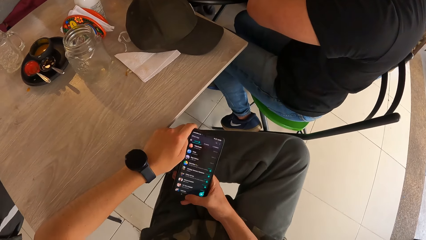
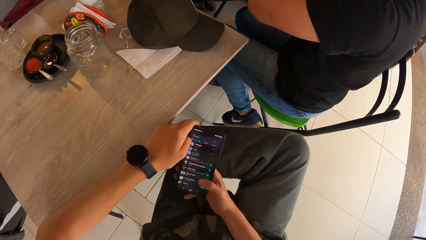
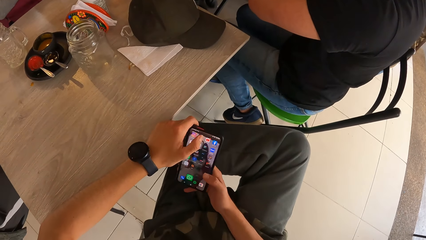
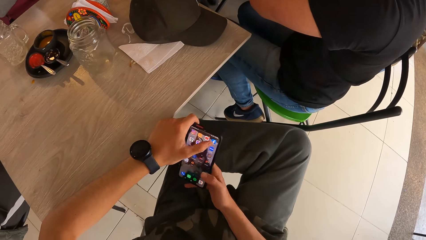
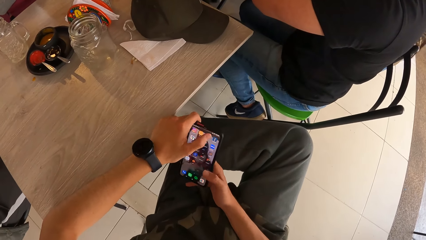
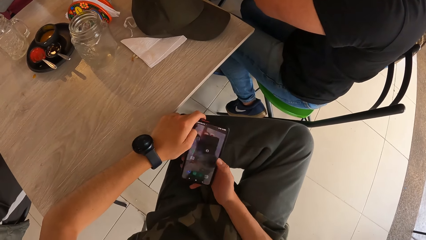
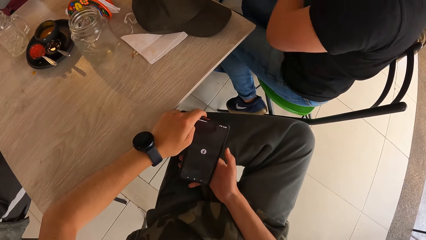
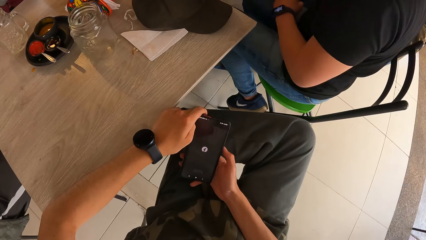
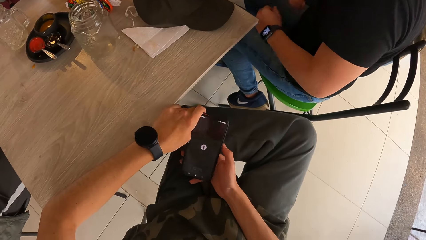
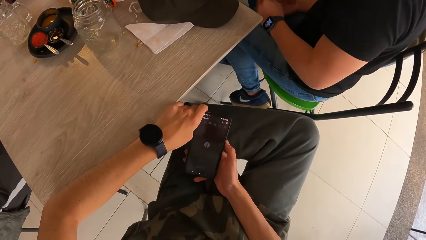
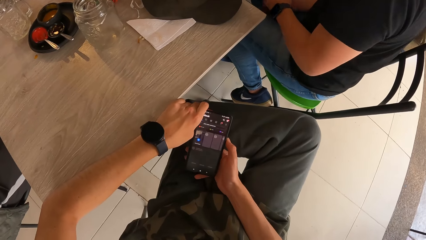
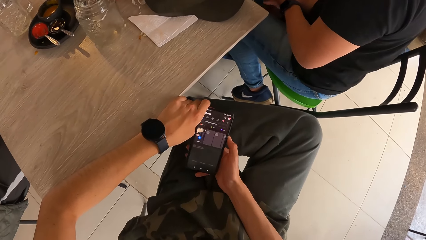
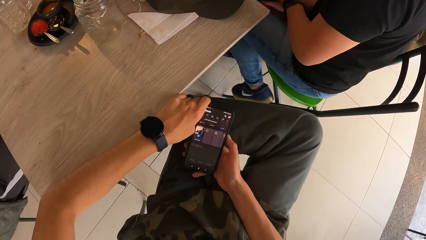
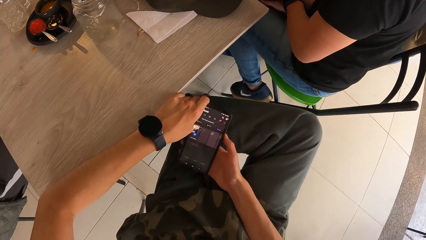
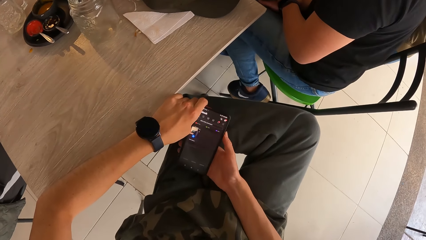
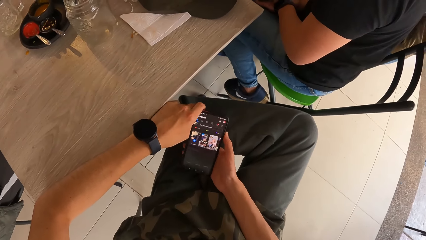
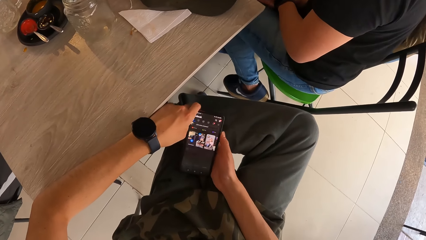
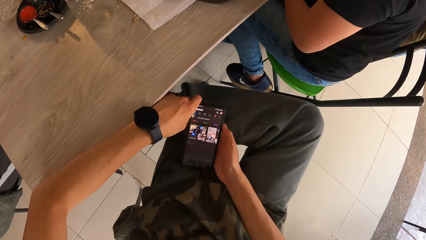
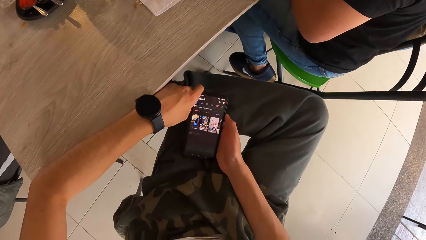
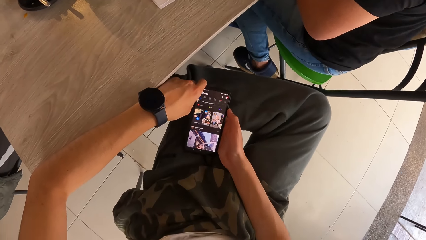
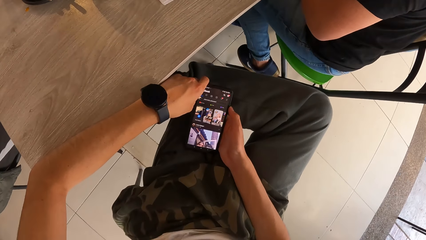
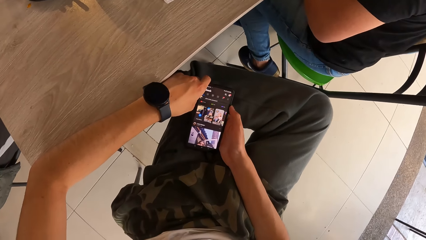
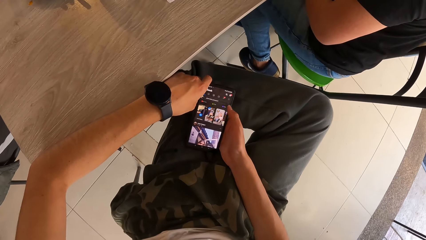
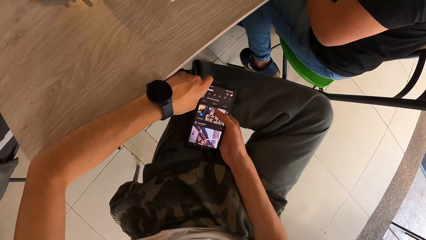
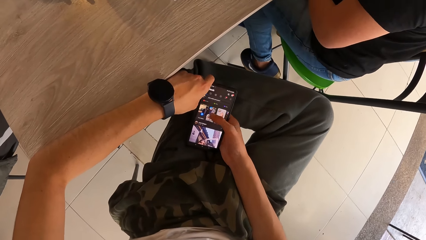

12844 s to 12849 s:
The camera wearer scrolls on the phone.

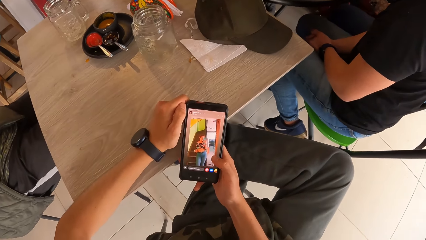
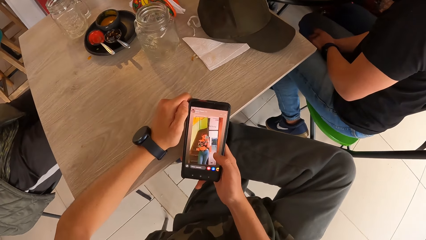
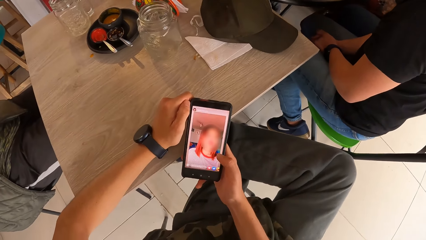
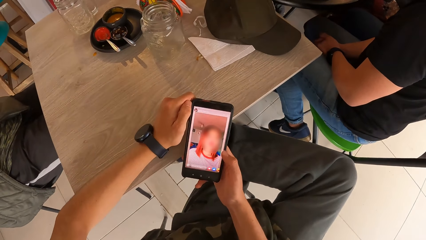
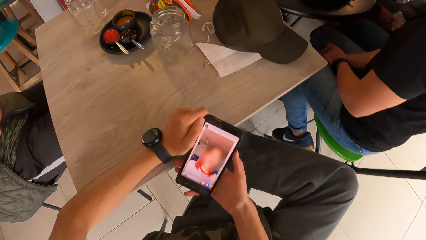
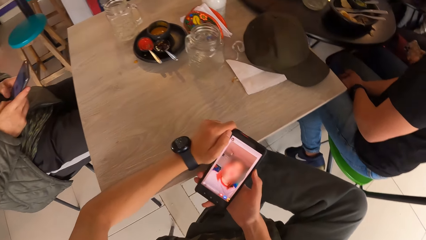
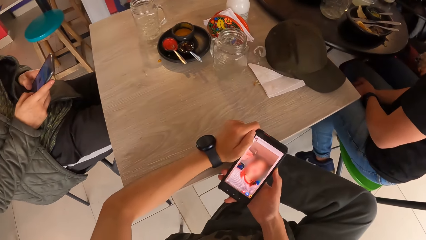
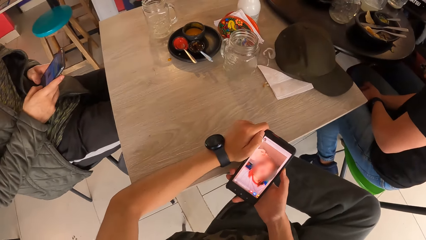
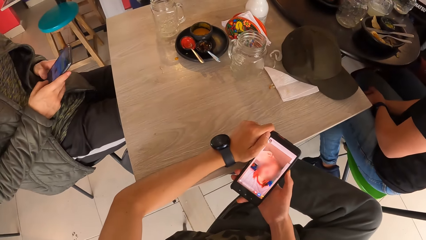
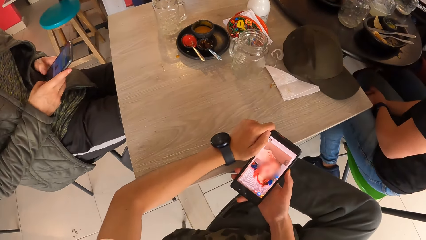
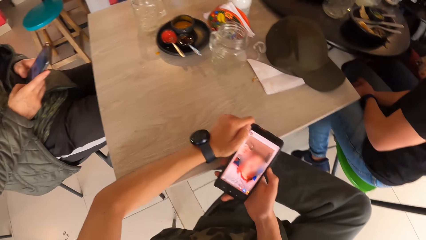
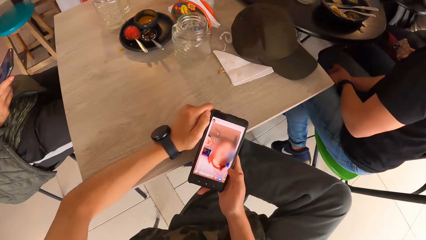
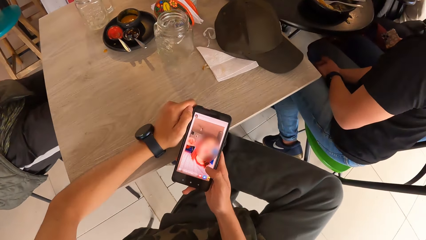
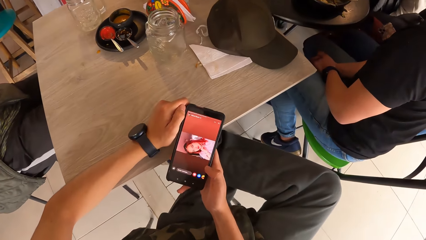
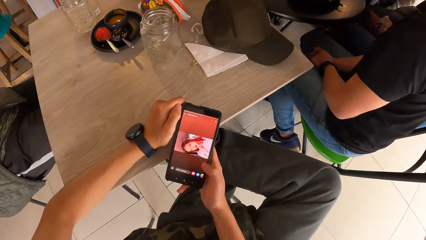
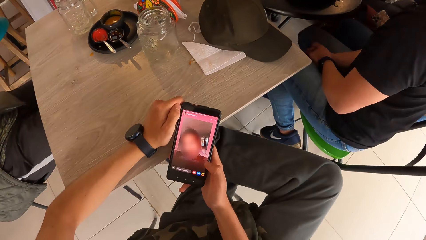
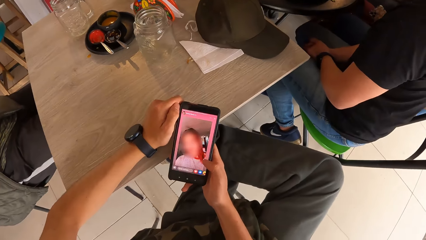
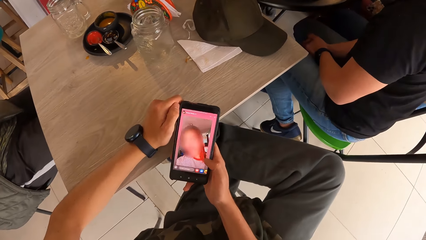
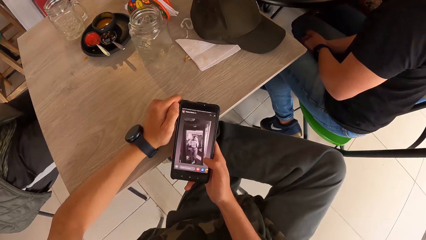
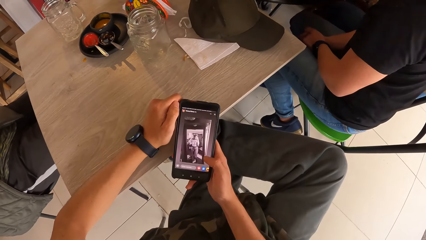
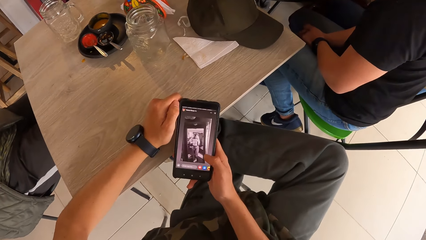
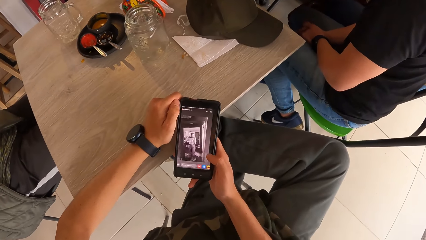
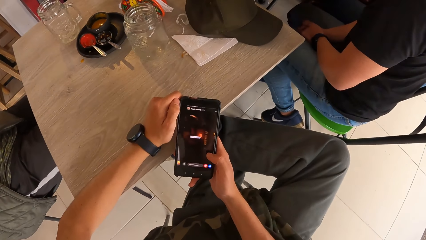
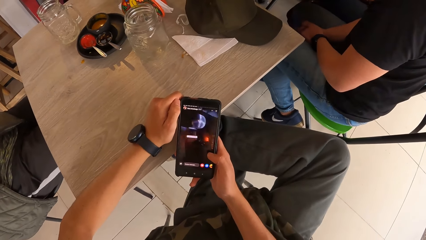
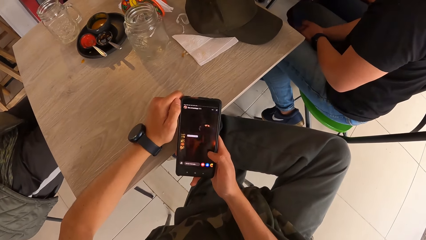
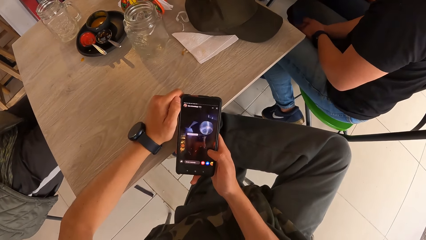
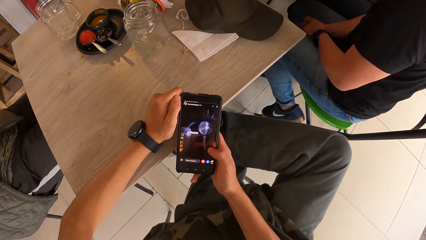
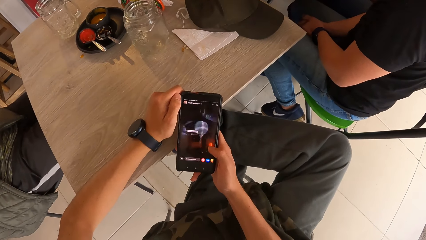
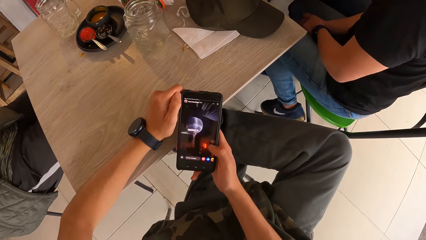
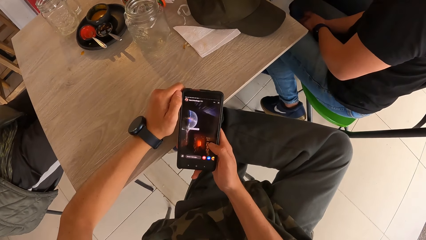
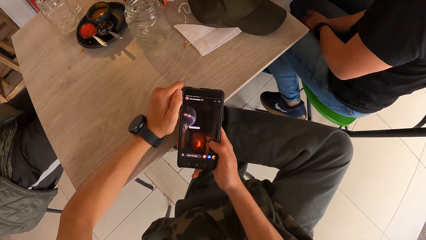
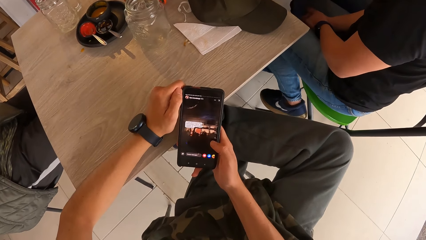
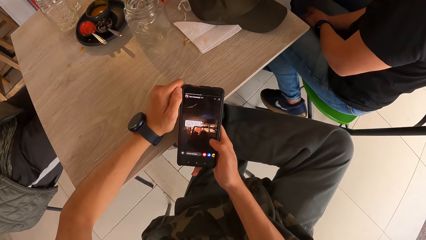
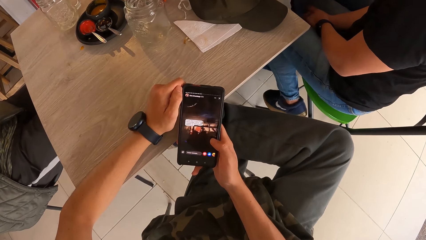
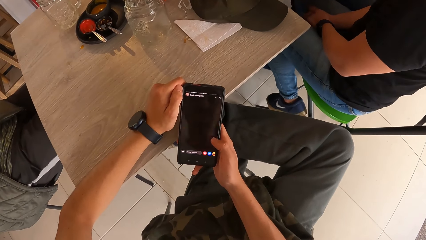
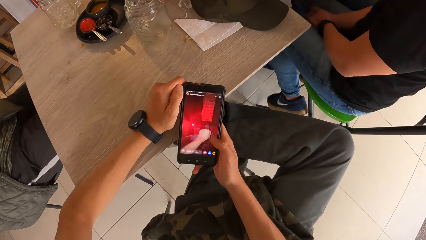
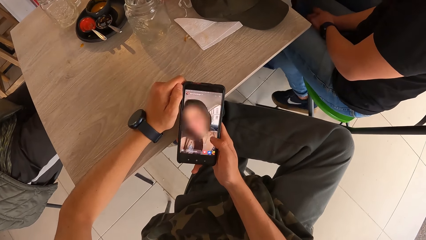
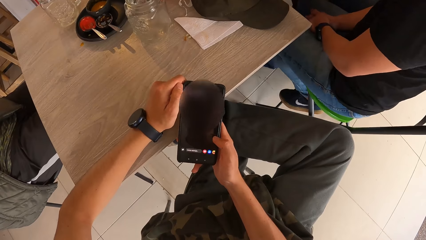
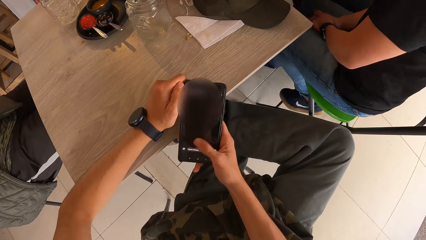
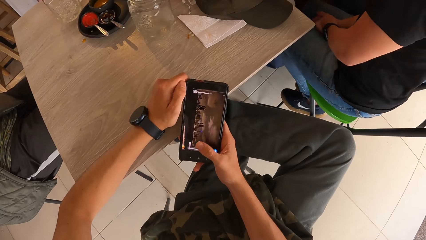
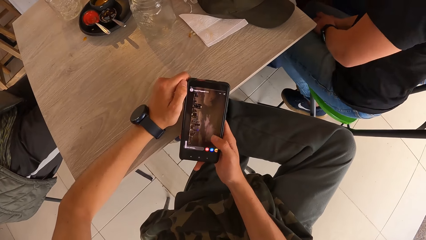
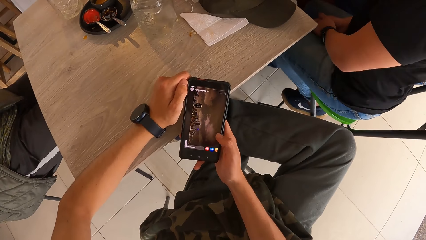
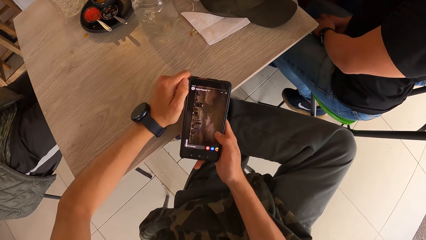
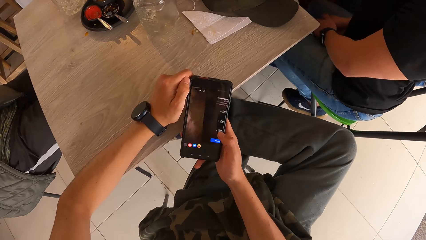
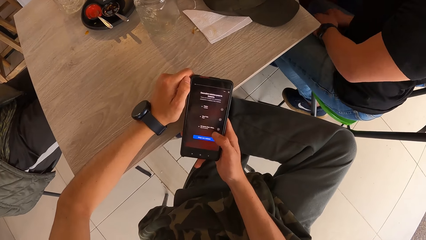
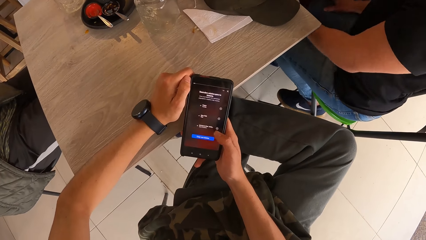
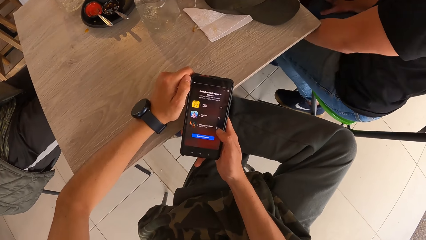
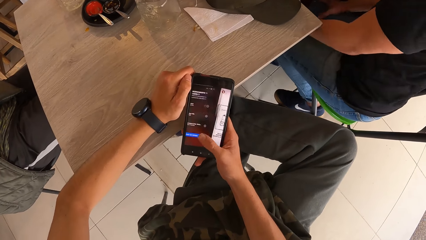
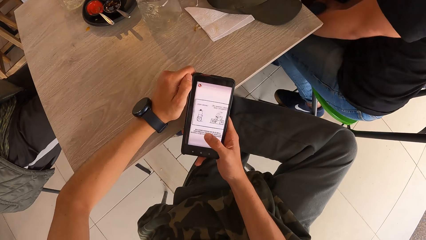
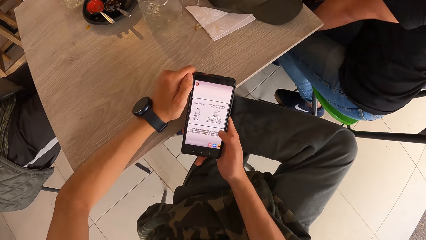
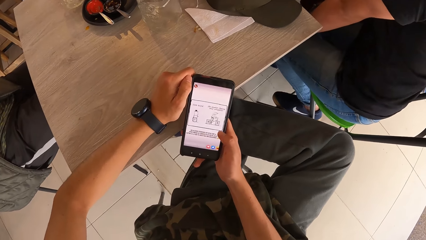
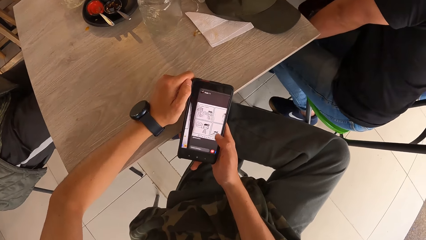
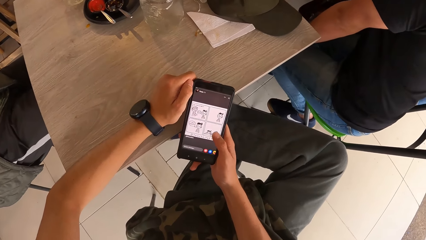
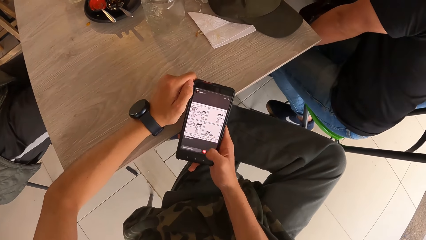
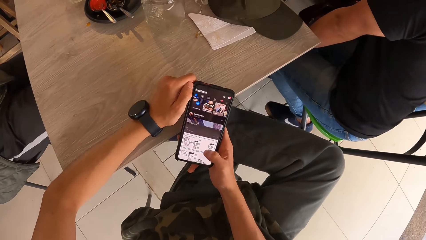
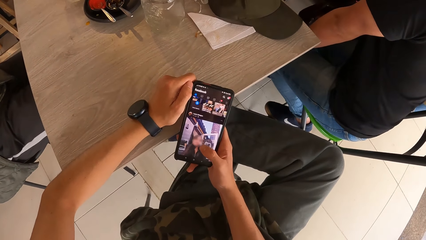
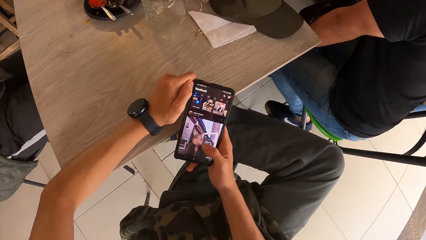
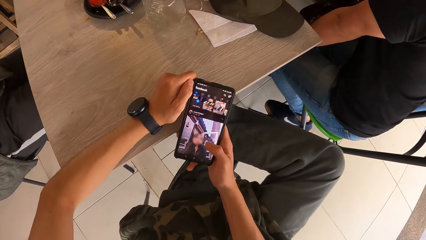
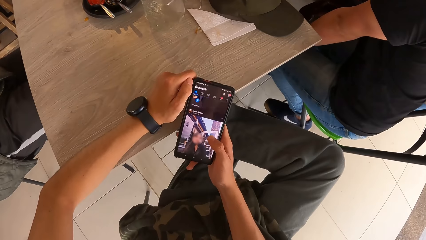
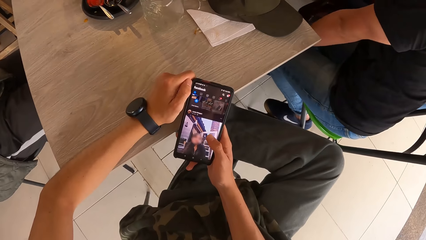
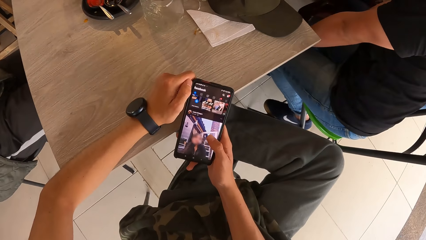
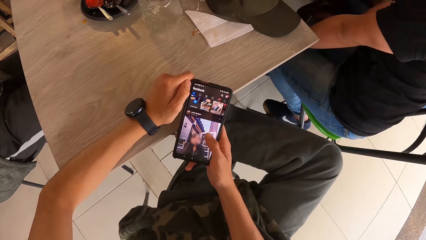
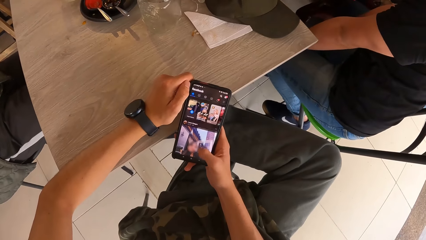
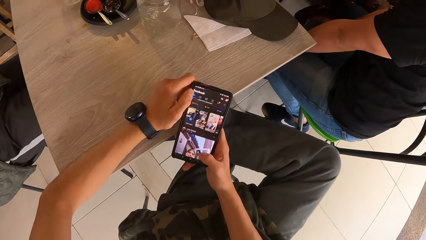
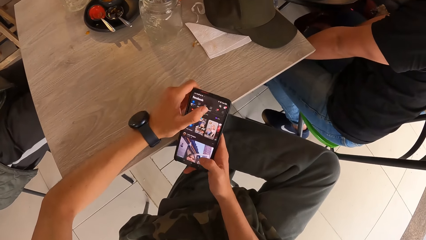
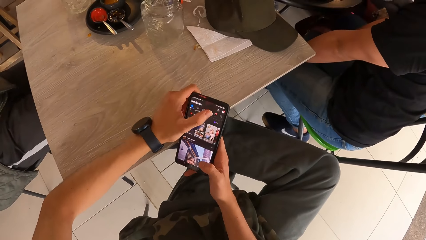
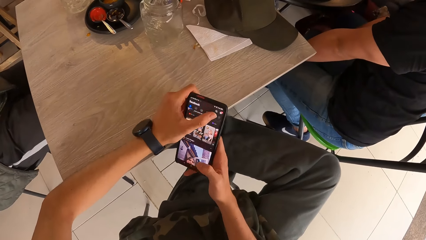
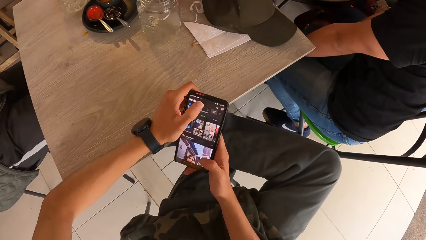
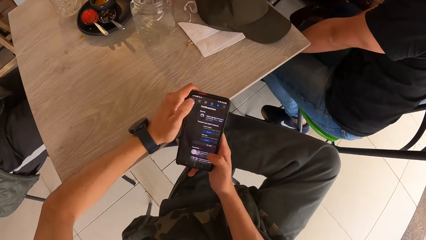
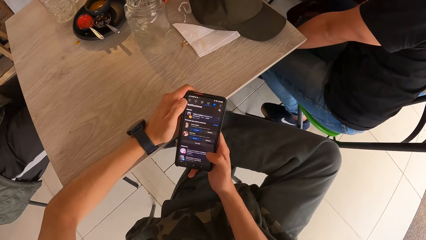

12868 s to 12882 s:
A person scrolls on the phone. The camera wearer scrolls on the phone.
